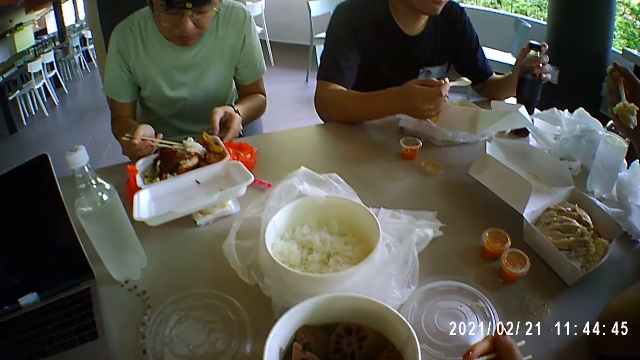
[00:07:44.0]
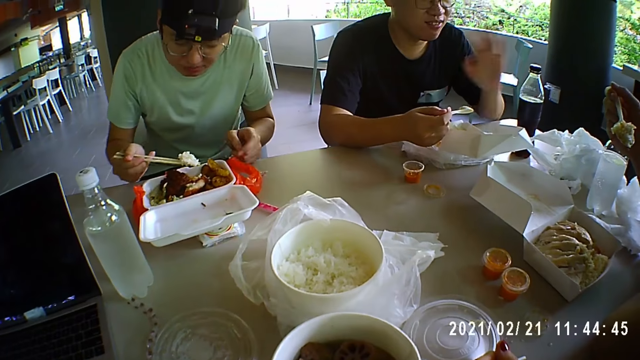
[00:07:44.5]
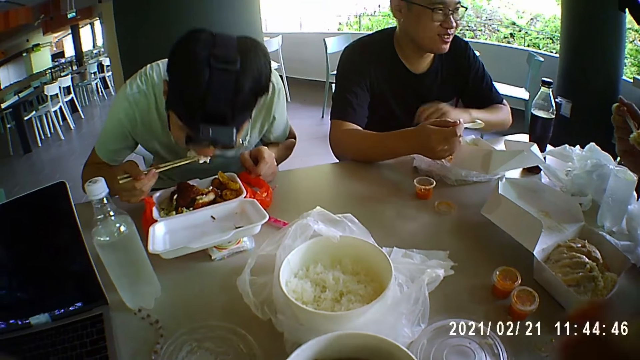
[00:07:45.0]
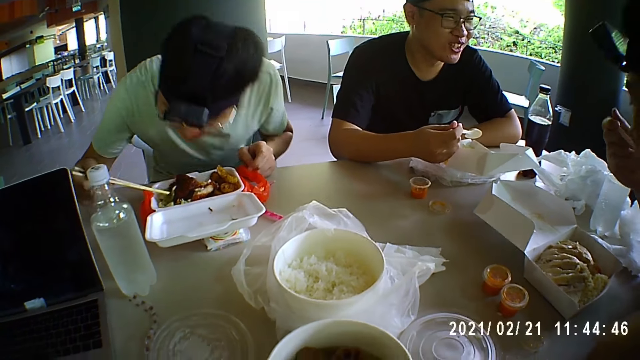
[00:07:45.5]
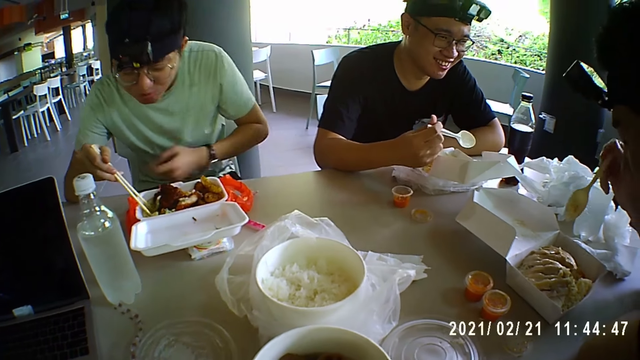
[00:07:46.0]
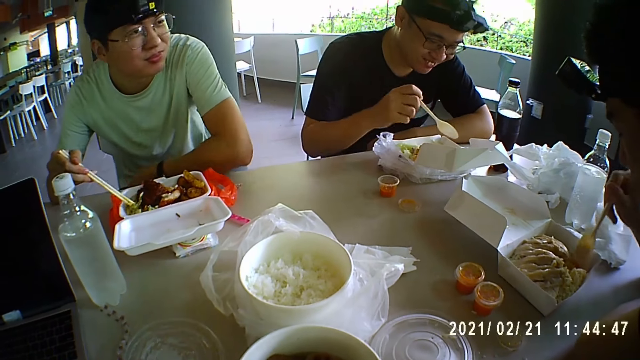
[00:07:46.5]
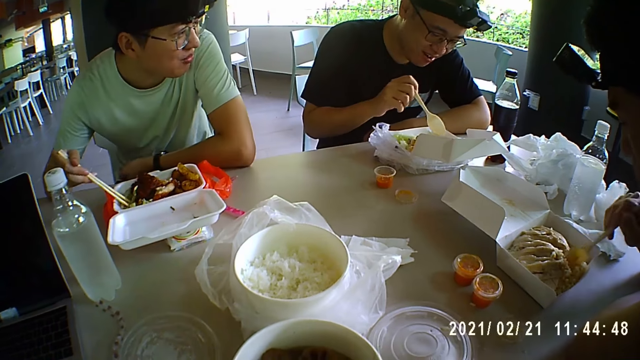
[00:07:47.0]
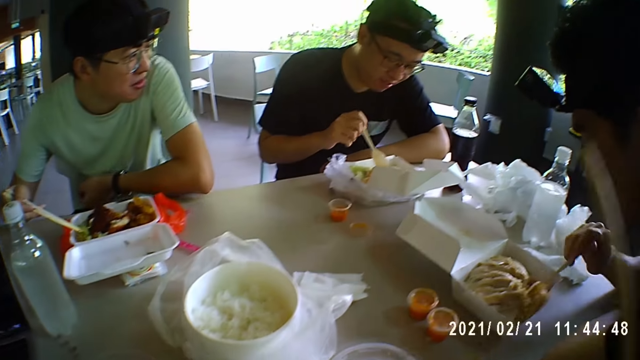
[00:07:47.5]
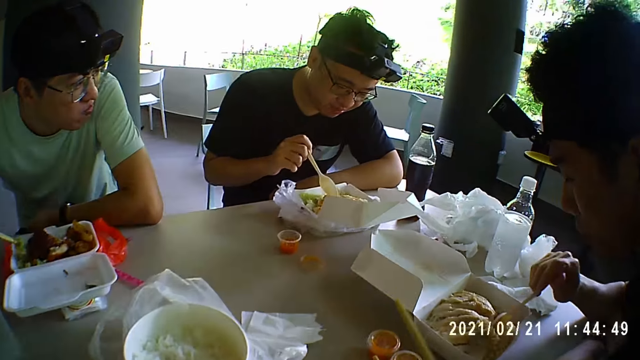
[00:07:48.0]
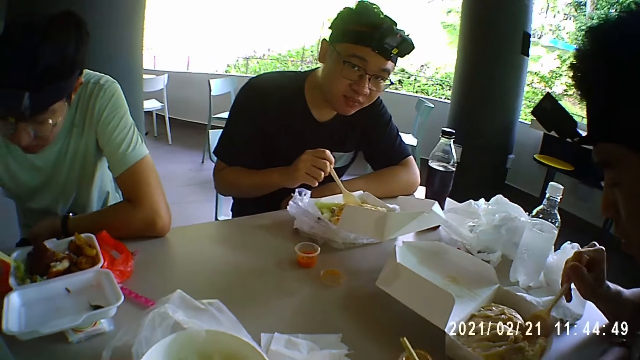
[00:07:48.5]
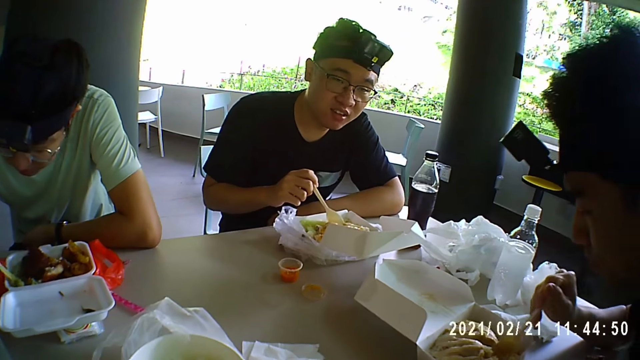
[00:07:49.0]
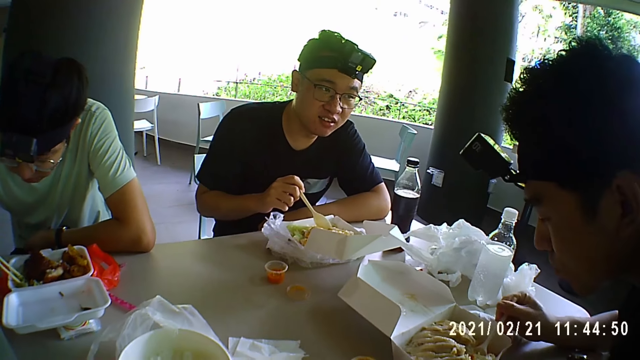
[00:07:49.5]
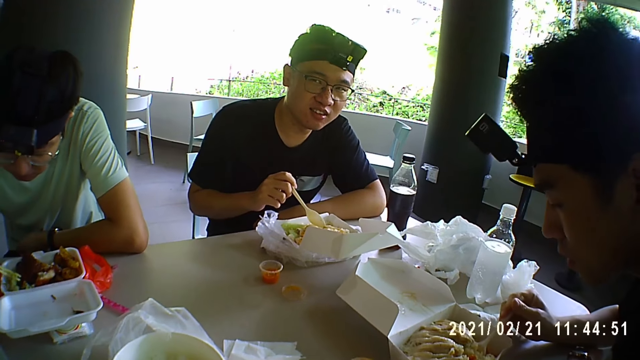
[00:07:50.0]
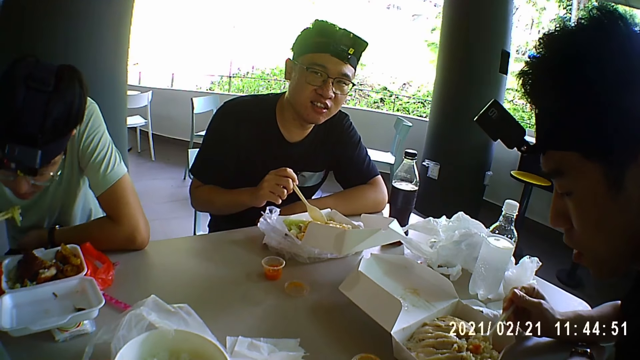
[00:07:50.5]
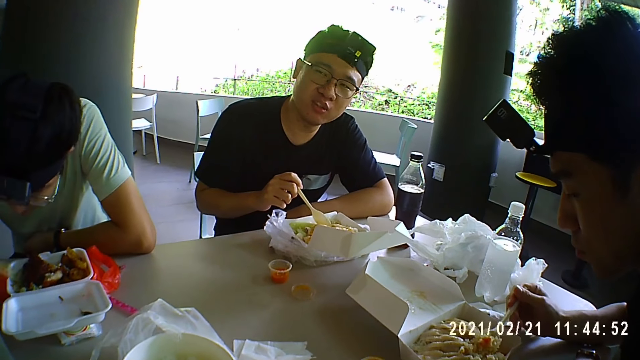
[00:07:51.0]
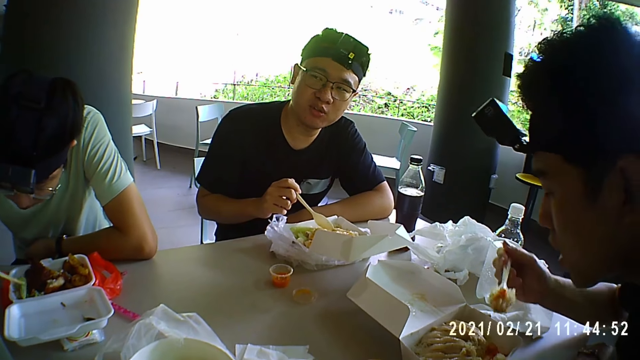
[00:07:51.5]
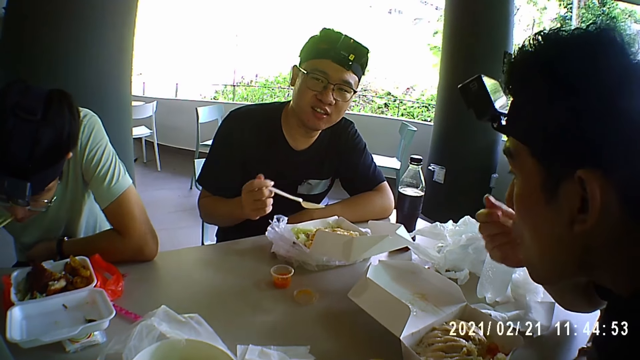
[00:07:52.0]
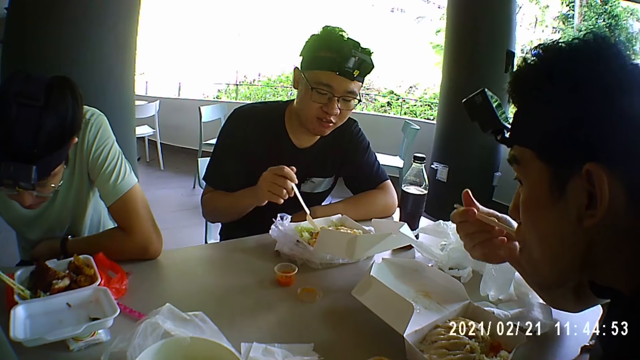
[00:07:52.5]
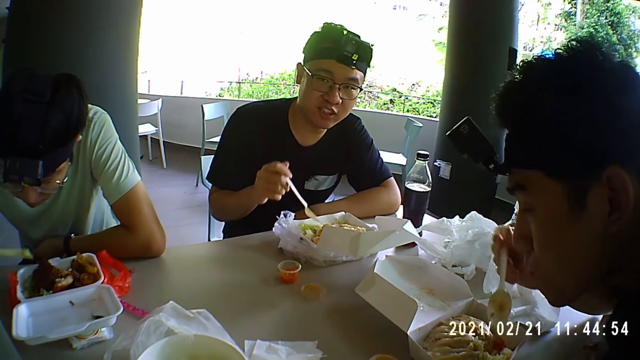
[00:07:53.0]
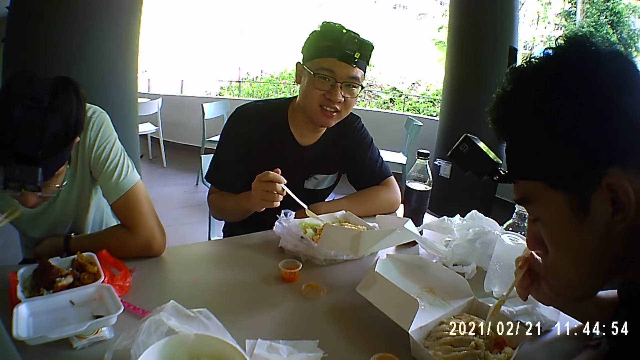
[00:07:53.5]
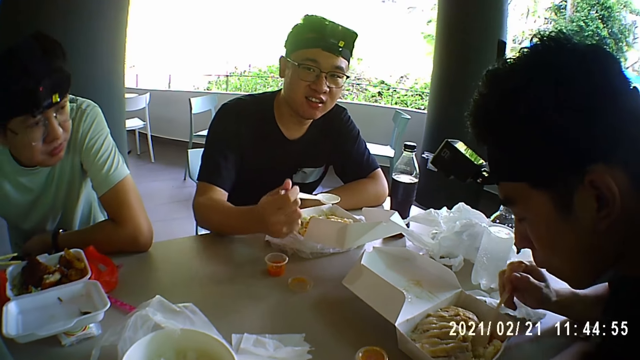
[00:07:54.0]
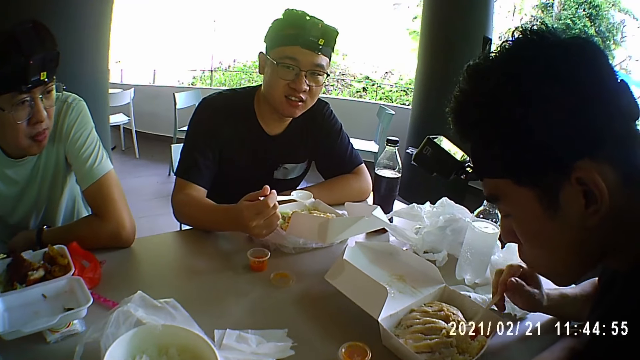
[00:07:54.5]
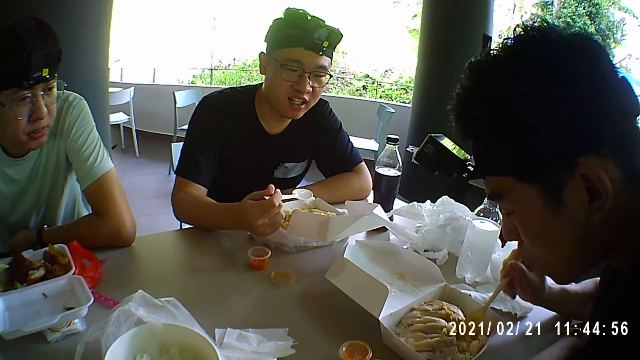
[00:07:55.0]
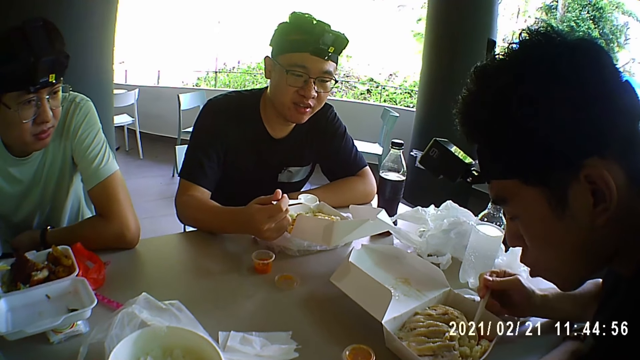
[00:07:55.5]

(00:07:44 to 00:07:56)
A man eats rice. Another man eats with chopsticks. Another man eats with a spoon. Another man eats rice.

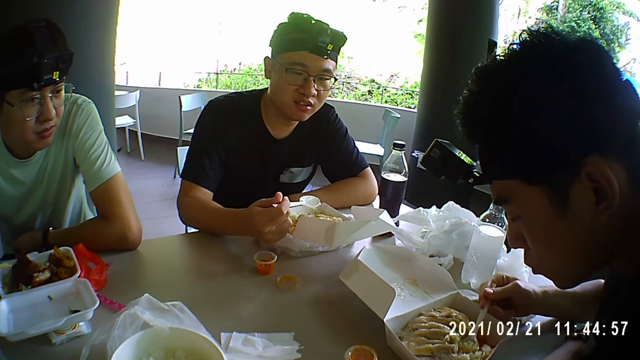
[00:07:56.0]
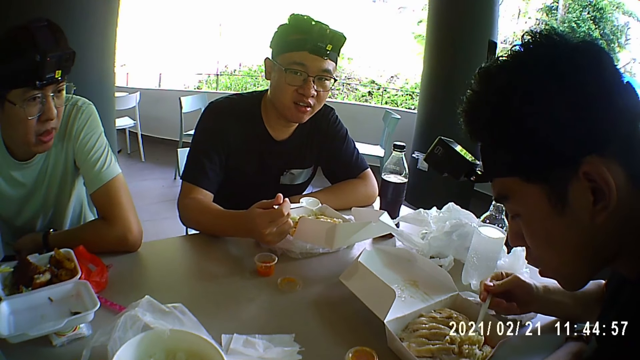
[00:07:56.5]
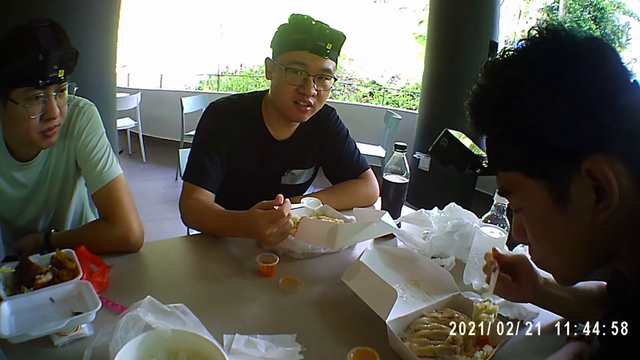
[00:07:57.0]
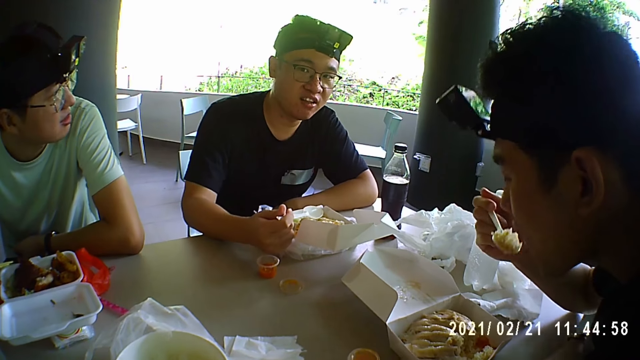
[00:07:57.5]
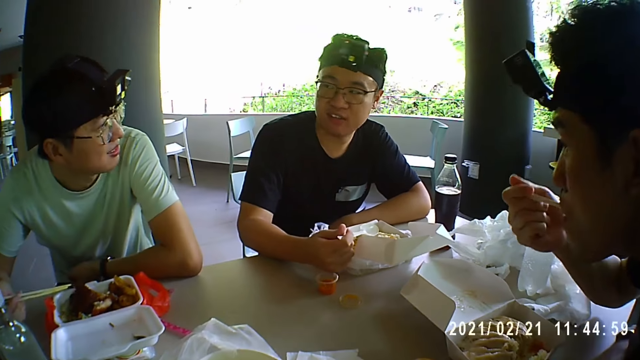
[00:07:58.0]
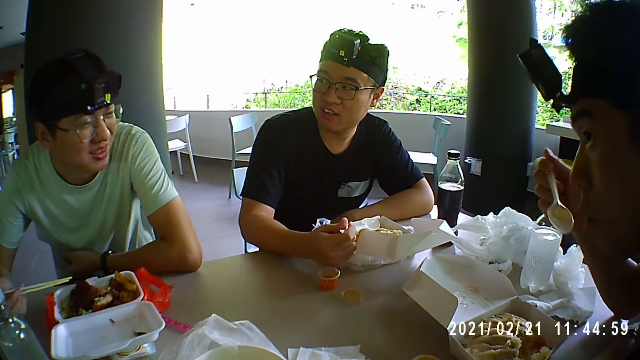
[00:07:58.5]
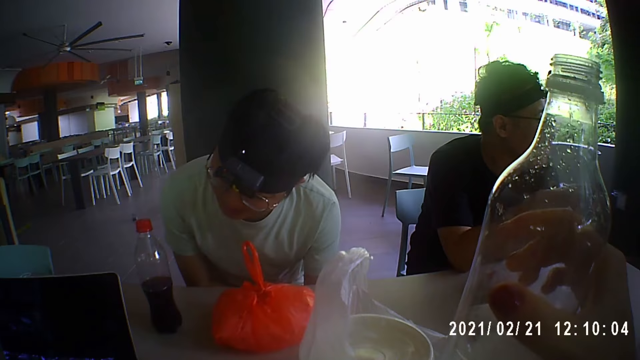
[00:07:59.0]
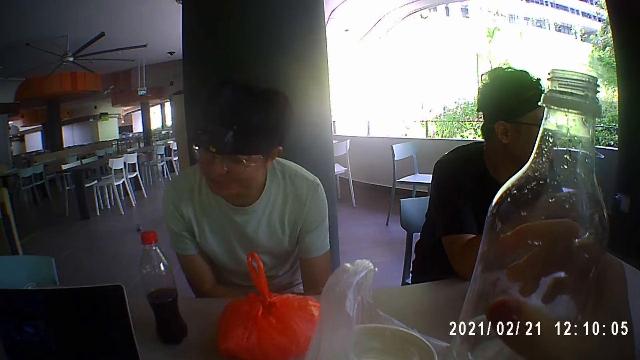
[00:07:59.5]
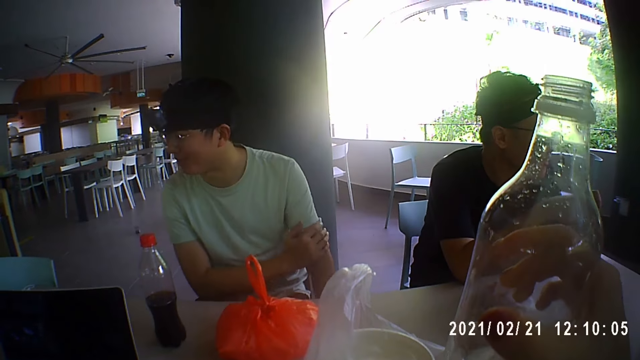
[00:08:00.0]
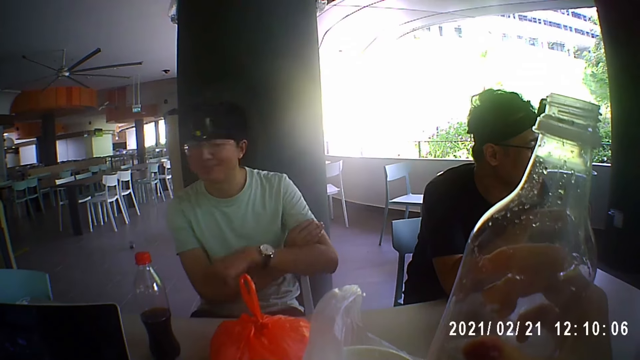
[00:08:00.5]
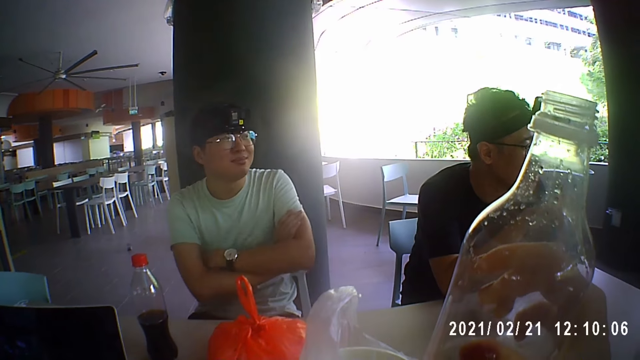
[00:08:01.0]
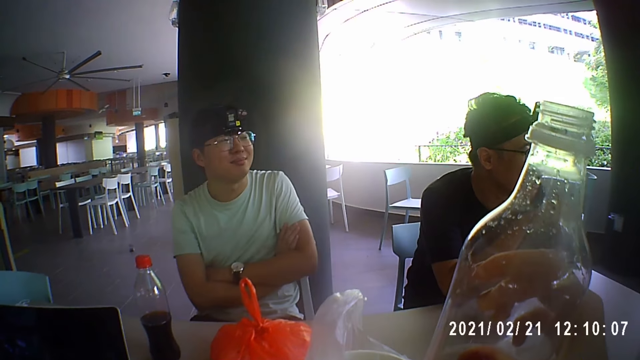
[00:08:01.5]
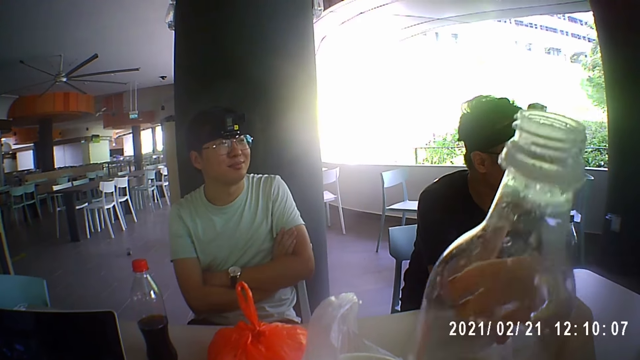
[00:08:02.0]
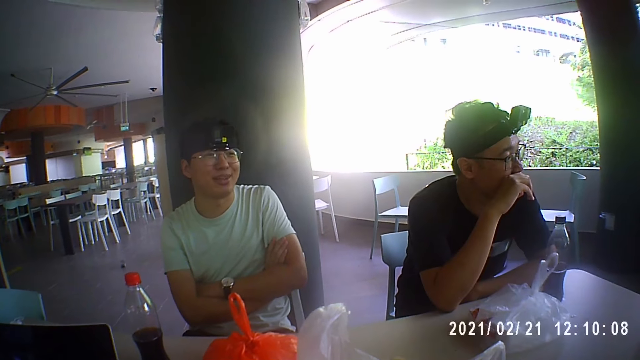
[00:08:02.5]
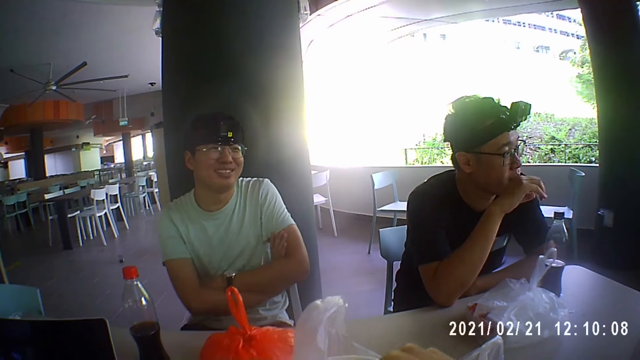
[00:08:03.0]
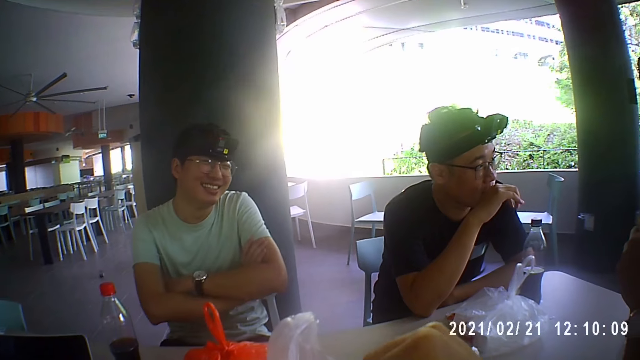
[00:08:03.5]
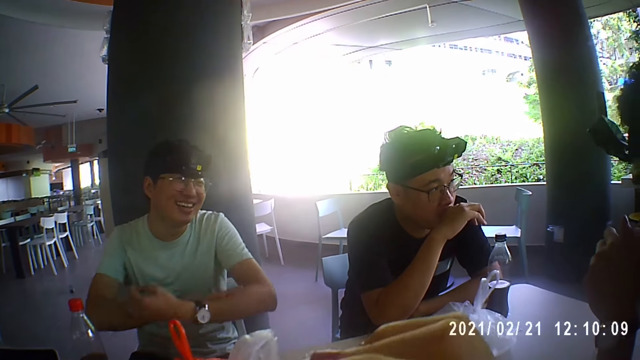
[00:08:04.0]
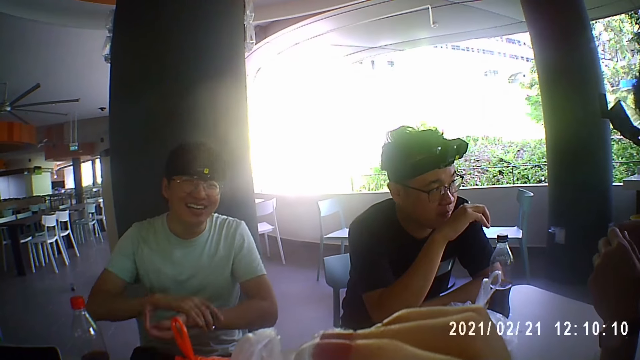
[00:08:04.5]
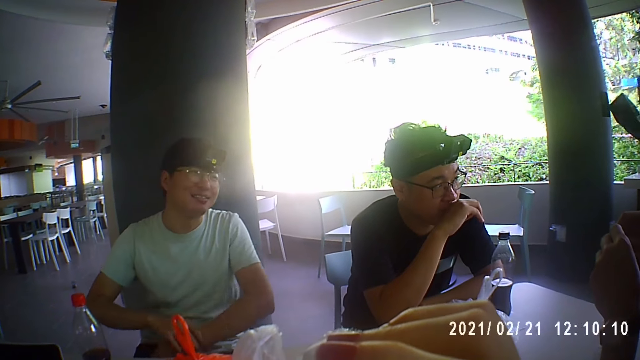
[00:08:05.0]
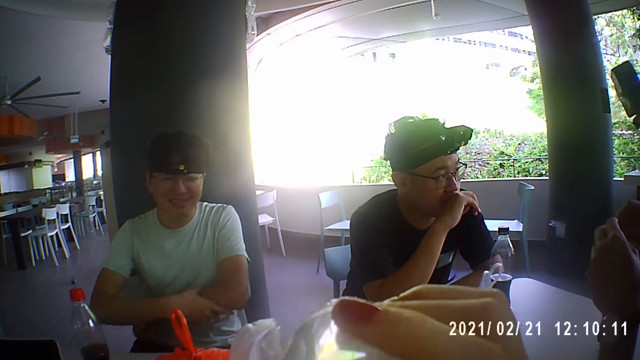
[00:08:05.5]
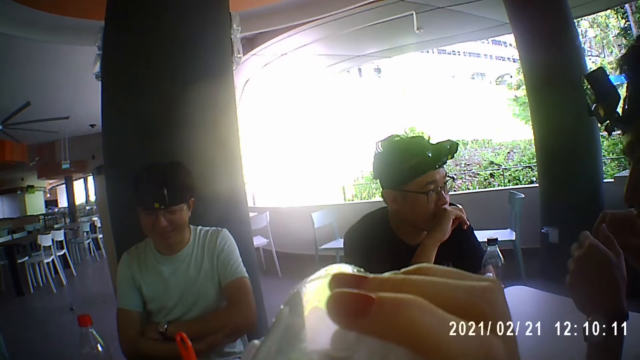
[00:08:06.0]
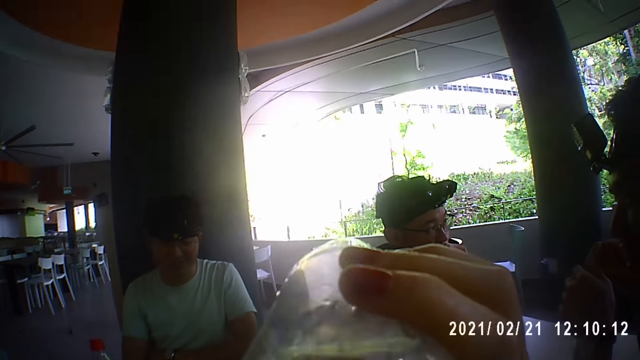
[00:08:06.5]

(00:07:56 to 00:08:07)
The camera wearer talks to a man. The man talks to a woman. Another man eats with a chopstick. Another man eats with a spoon. The camera wearer holds a water bottle. The man with the chopstick crosses his hands. The camera wearer drinks water.
